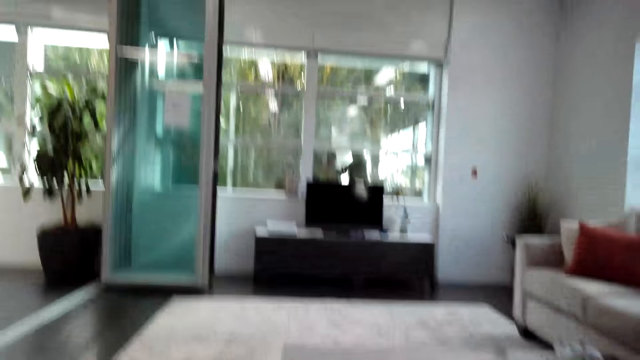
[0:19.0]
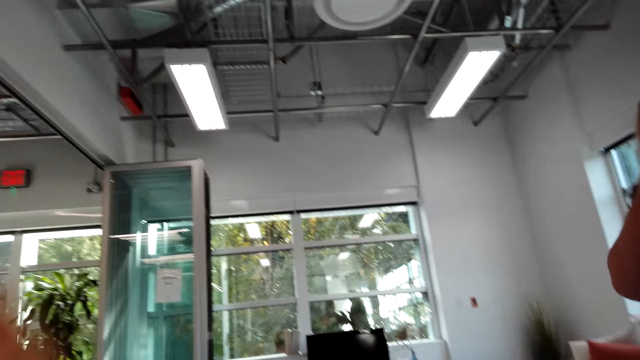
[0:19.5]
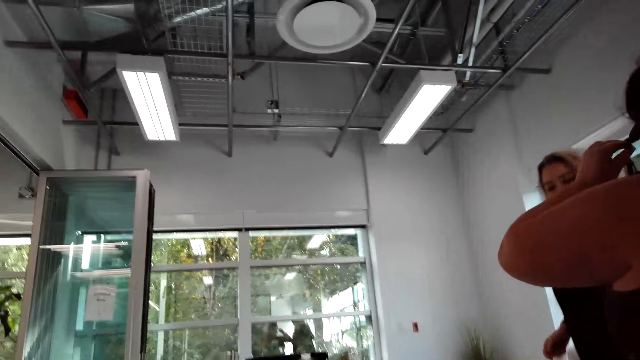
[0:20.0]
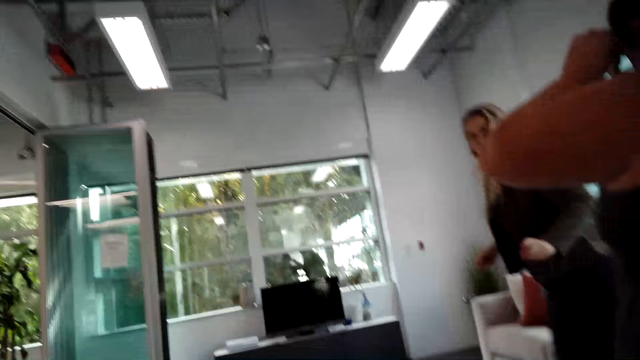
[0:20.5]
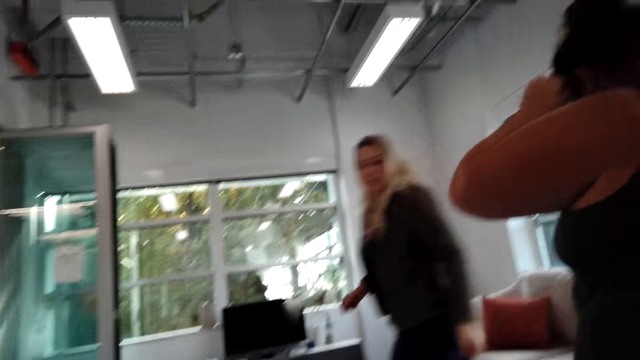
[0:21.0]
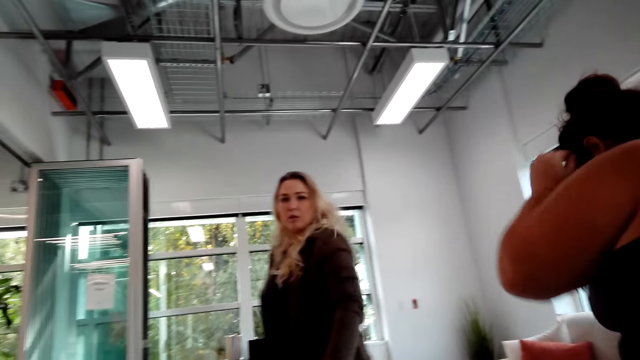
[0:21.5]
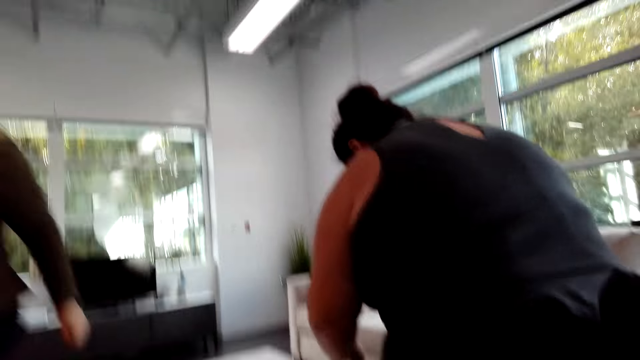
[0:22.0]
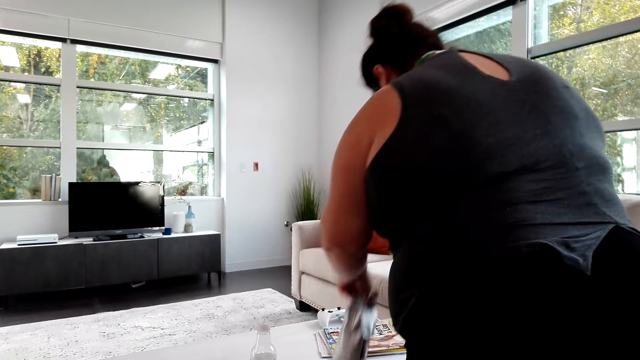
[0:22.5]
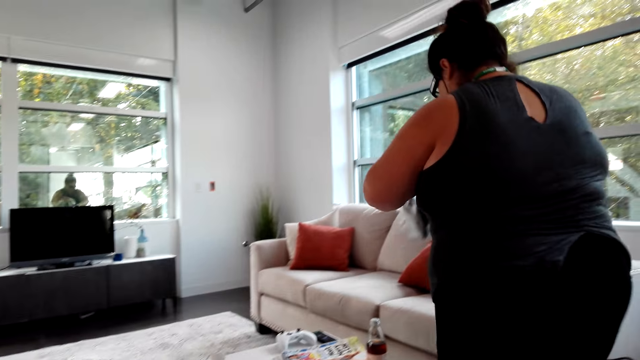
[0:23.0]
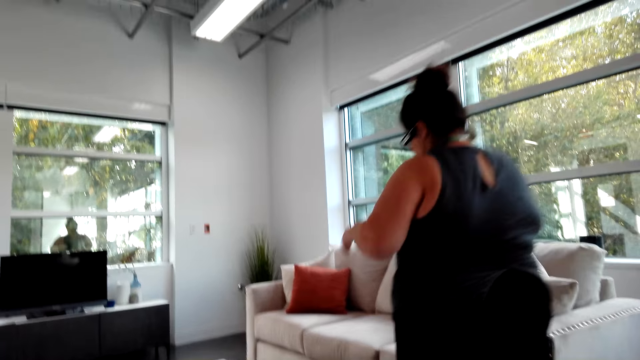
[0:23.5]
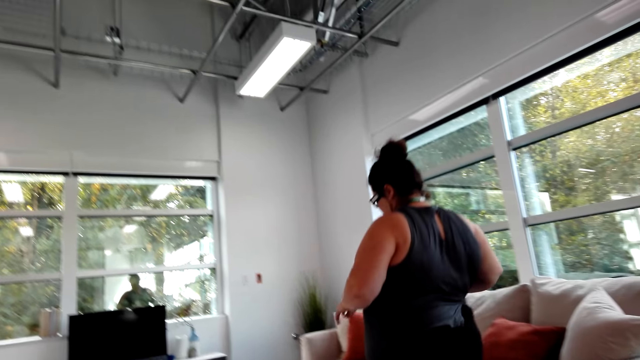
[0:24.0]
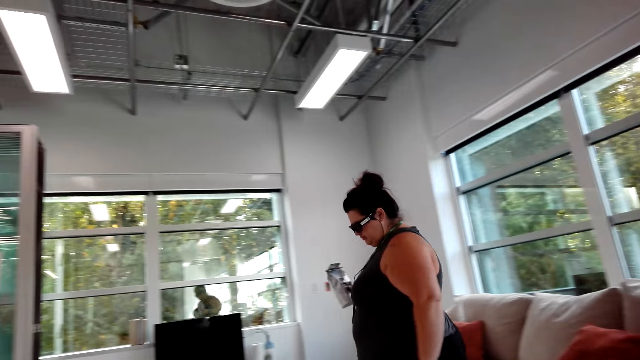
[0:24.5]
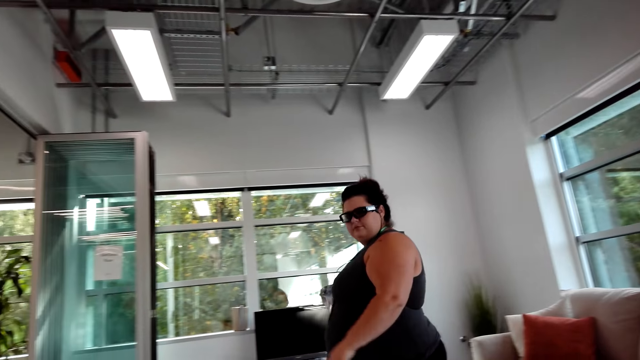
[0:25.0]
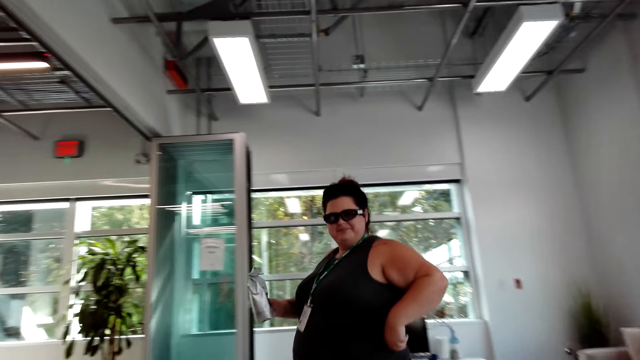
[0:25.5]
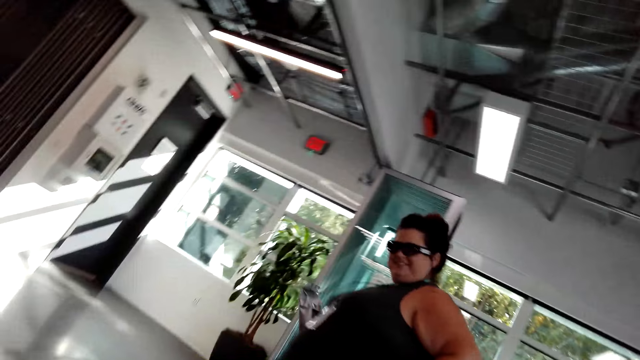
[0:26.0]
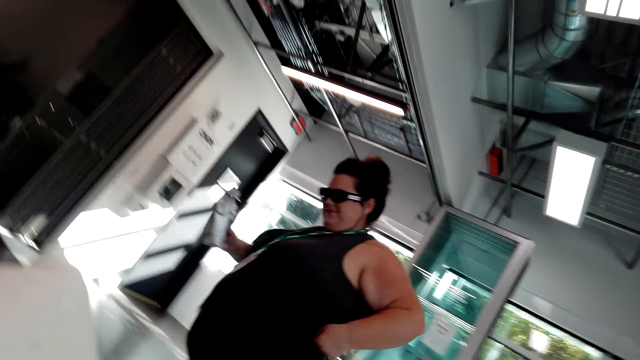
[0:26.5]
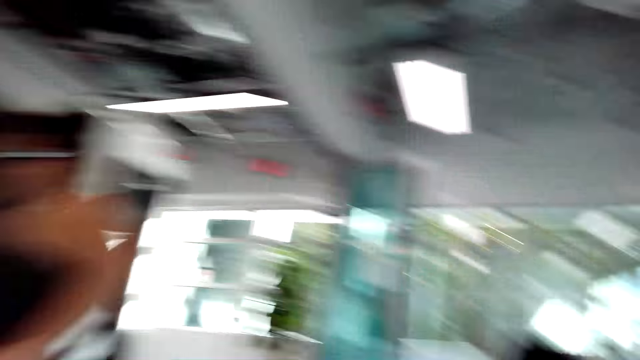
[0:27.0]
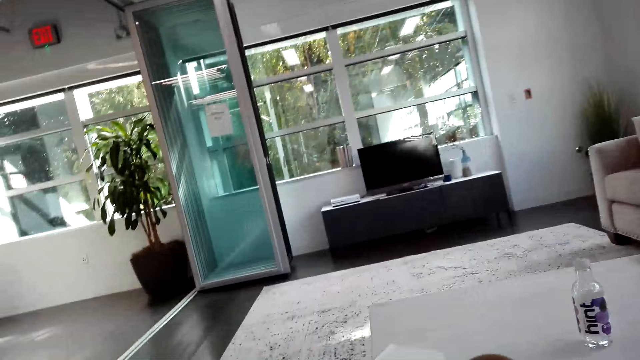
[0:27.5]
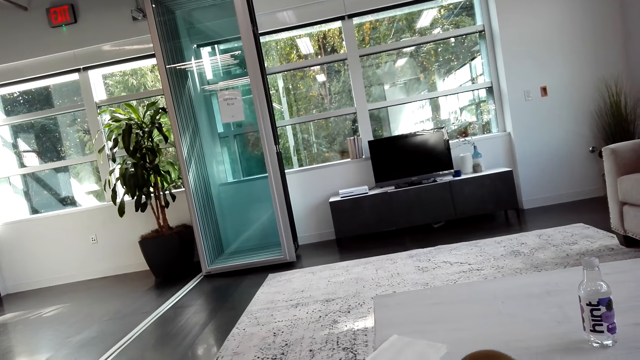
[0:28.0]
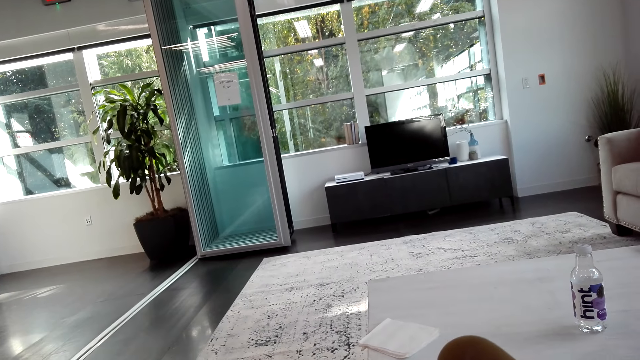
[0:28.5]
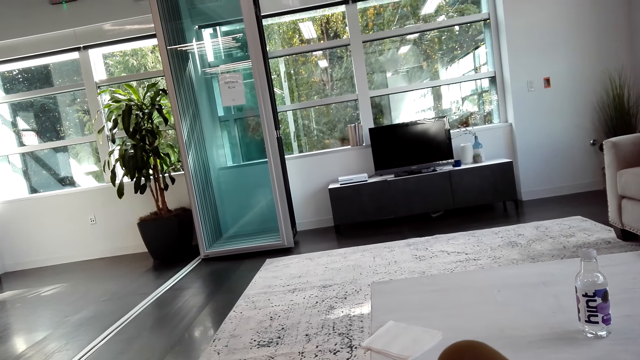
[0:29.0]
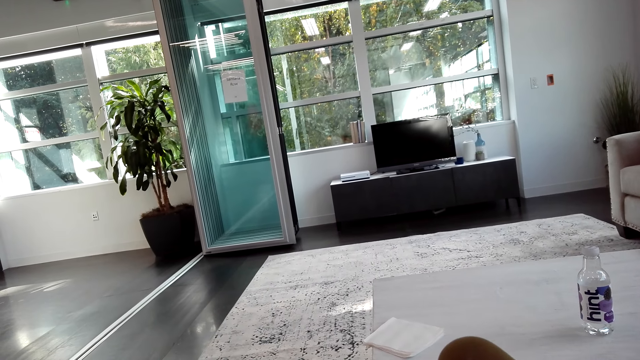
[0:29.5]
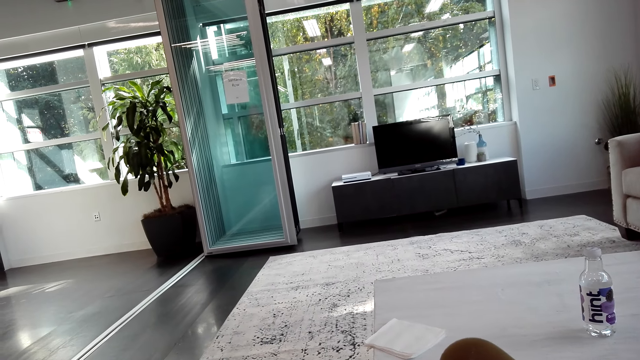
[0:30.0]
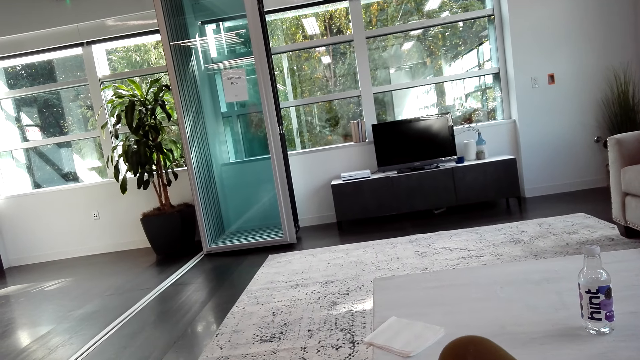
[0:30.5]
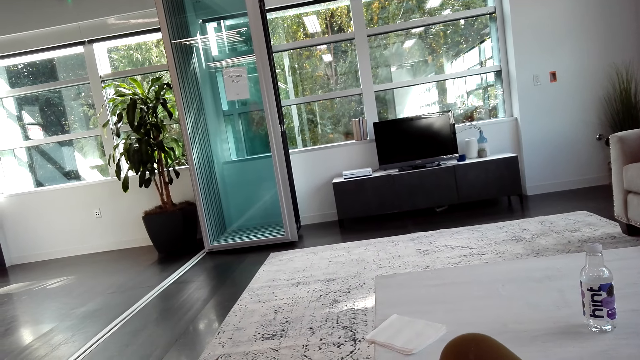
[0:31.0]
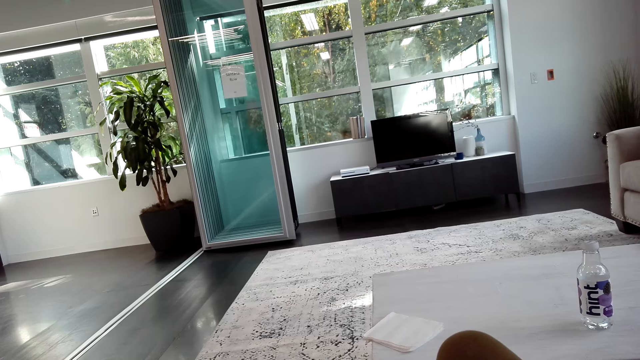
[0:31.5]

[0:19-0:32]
The camera wearer, a woman and another woman stand from the seat. They walk out from the room. The camera wearer speaks to a woman.

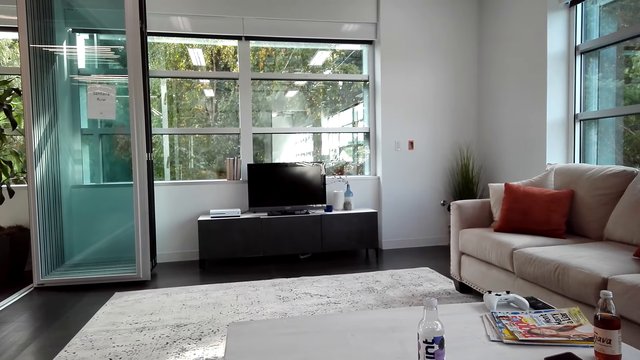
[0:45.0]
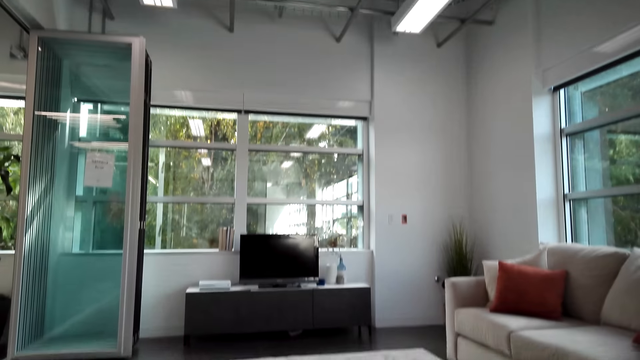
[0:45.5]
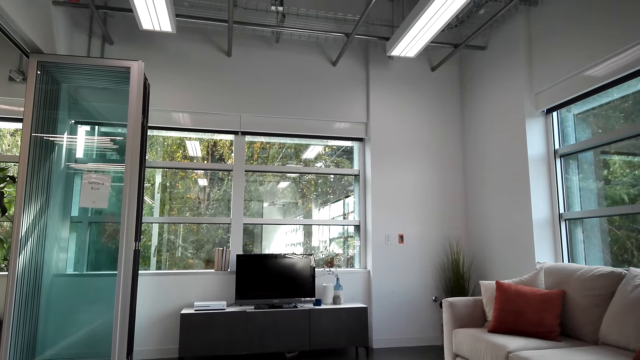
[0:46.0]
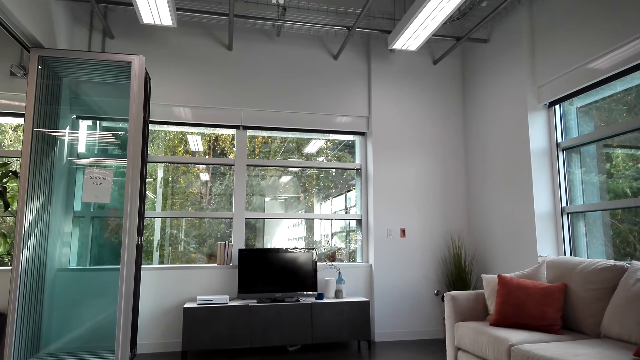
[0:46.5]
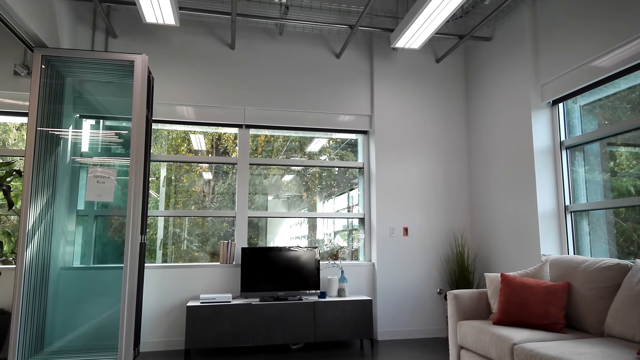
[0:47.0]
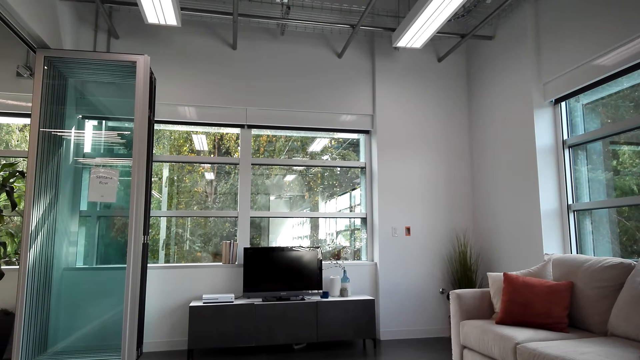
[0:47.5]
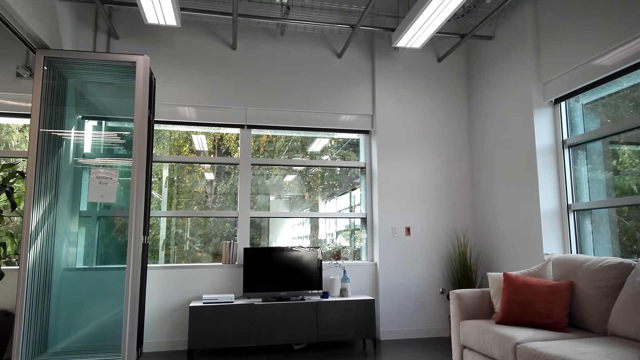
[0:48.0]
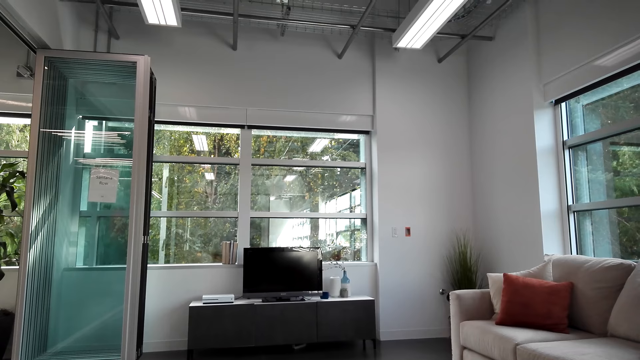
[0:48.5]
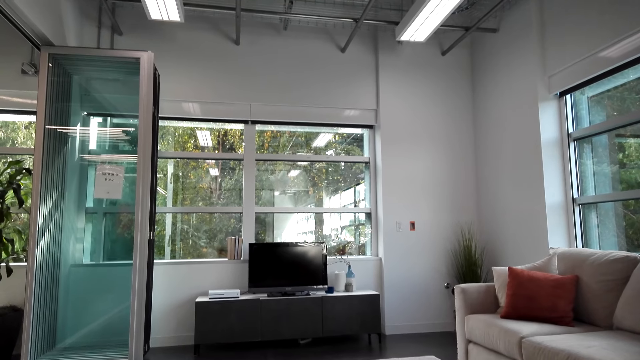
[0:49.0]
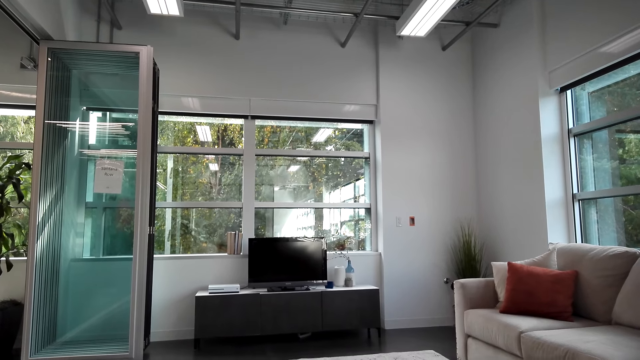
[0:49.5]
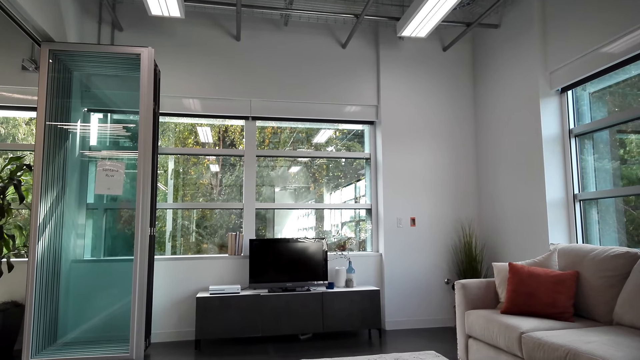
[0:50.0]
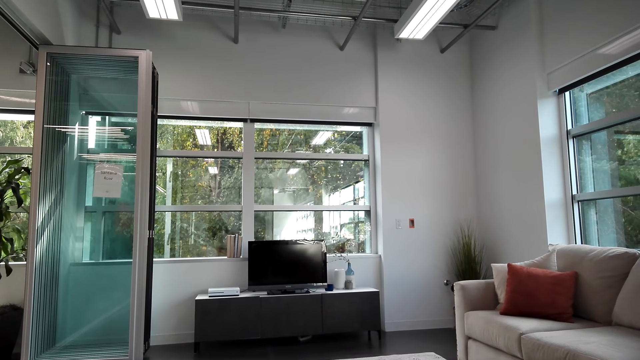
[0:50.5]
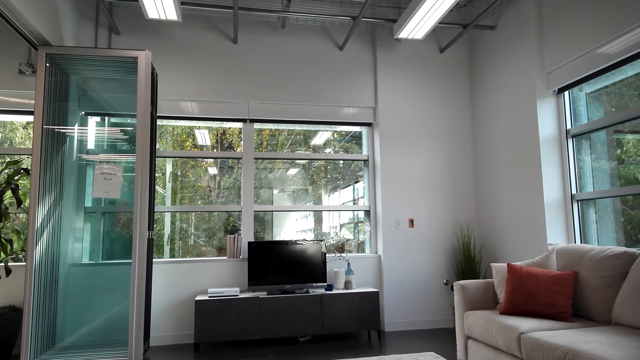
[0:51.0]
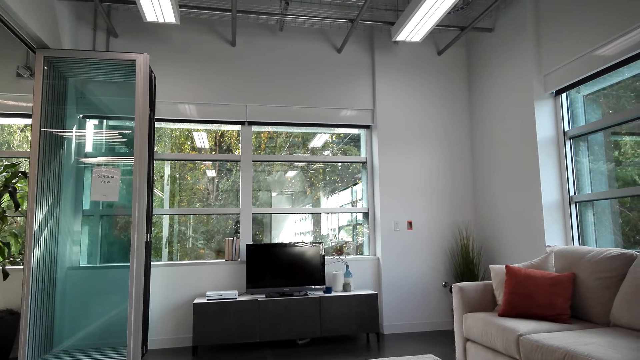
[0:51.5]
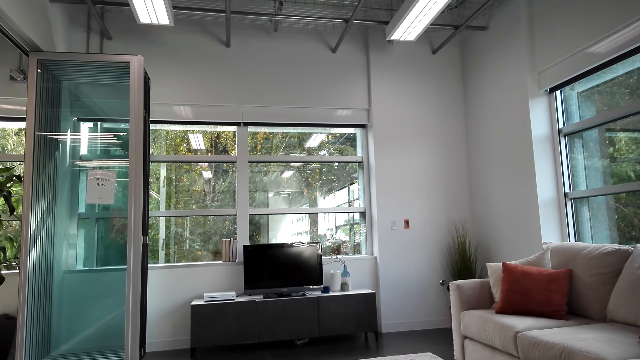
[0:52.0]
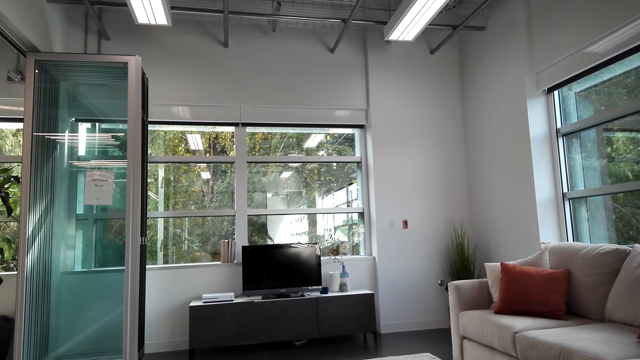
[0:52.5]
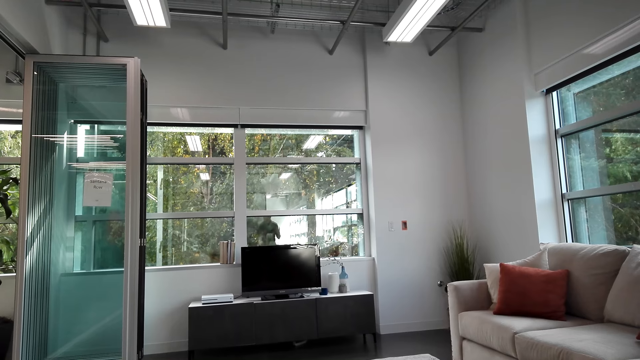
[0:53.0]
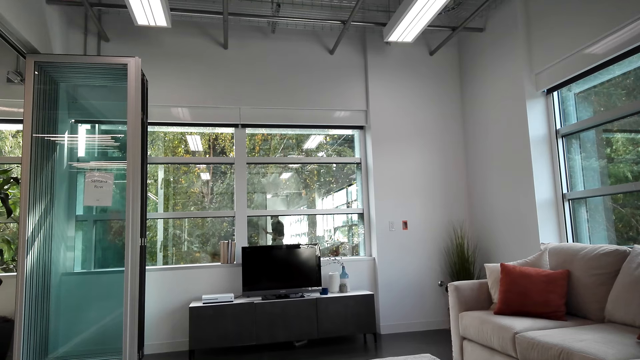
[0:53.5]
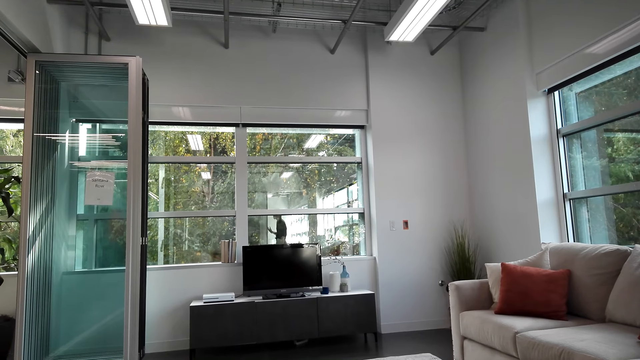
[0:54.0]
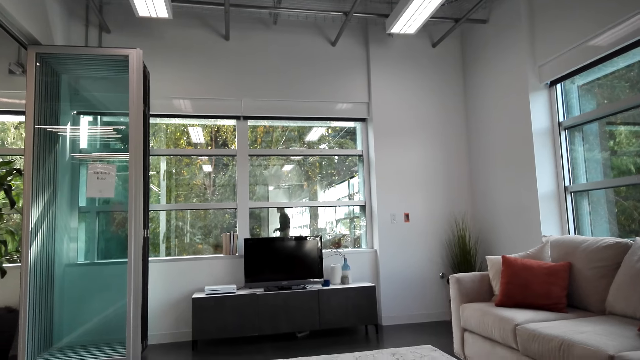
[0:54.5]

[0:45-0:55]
A man speaks to the camera wearer.
